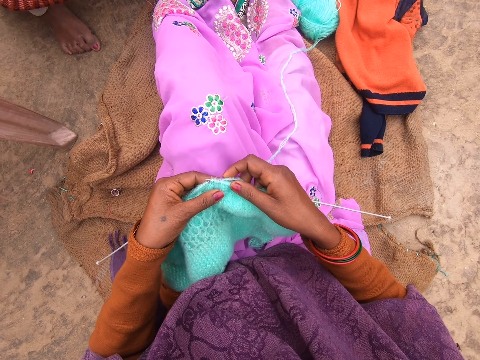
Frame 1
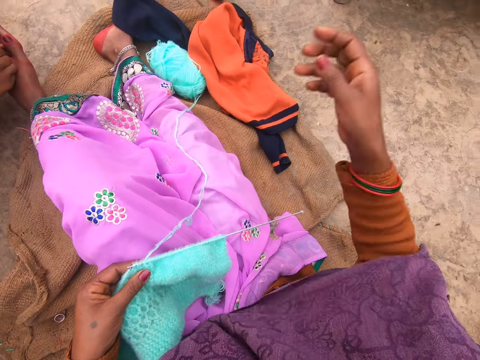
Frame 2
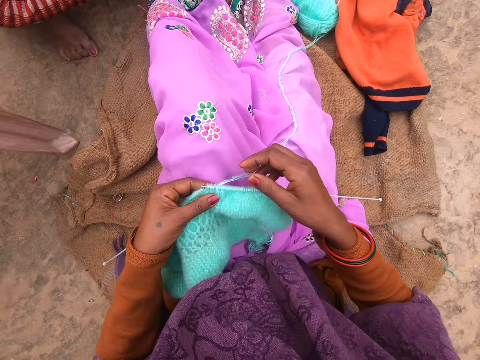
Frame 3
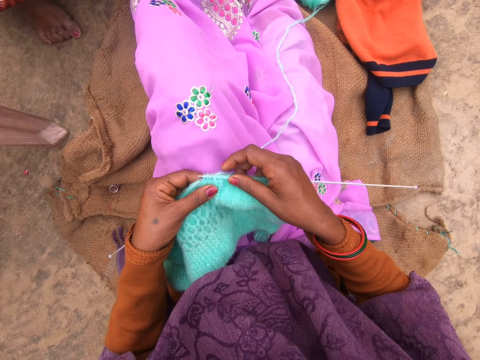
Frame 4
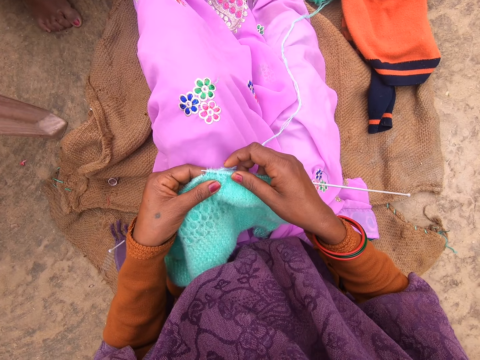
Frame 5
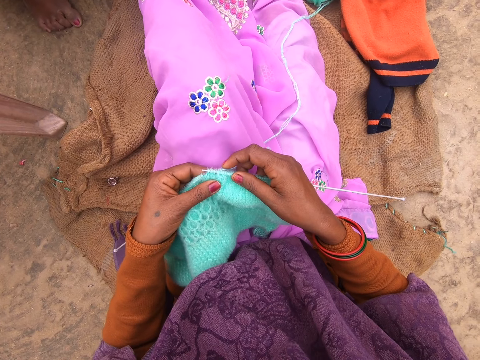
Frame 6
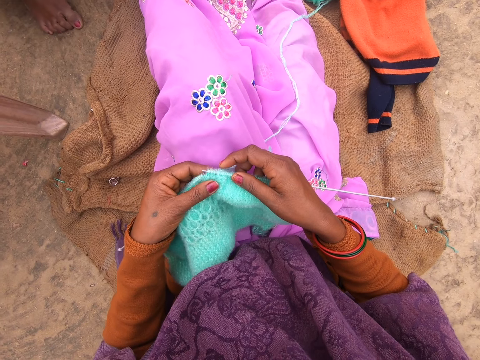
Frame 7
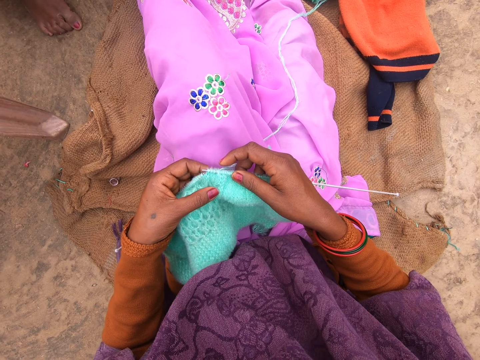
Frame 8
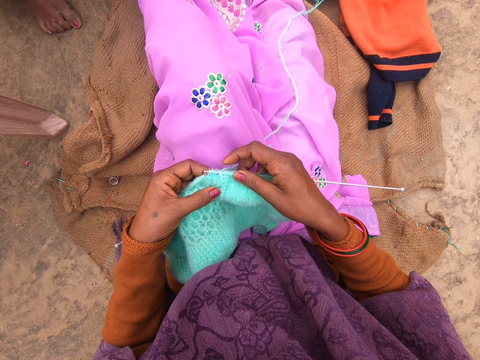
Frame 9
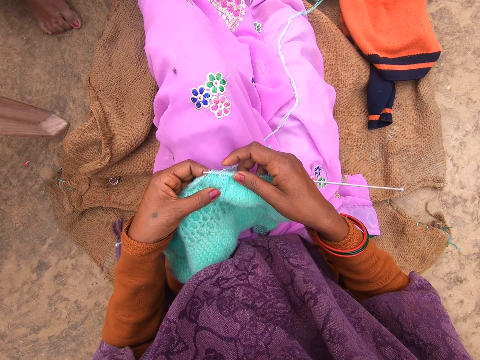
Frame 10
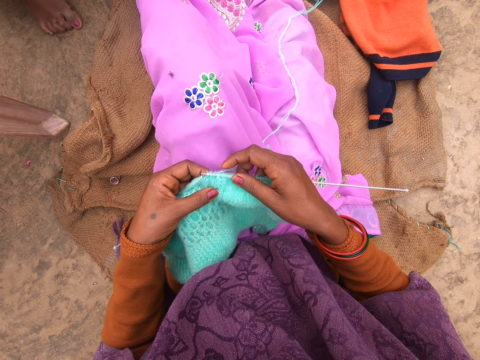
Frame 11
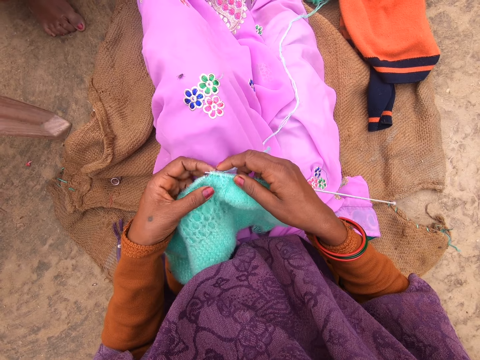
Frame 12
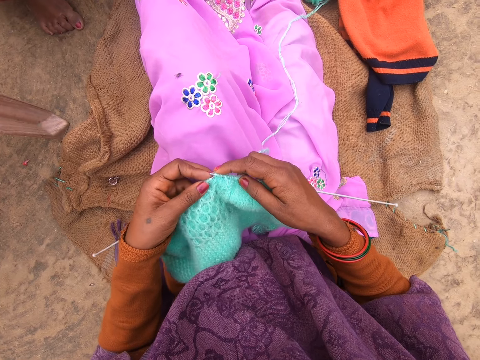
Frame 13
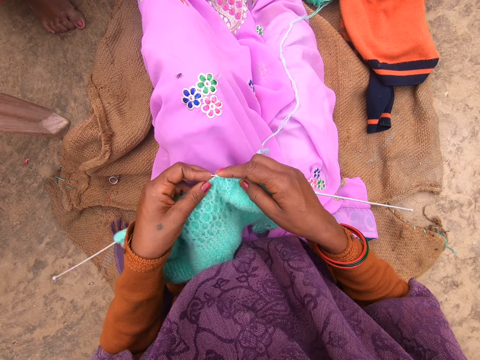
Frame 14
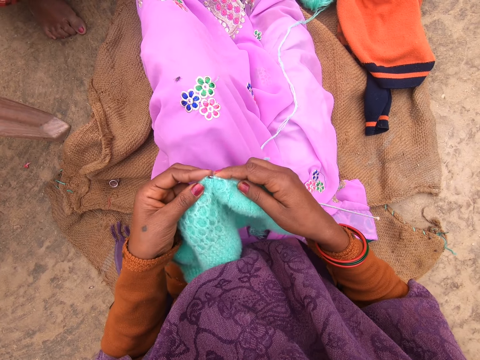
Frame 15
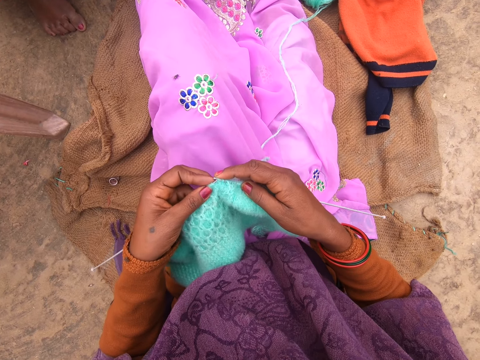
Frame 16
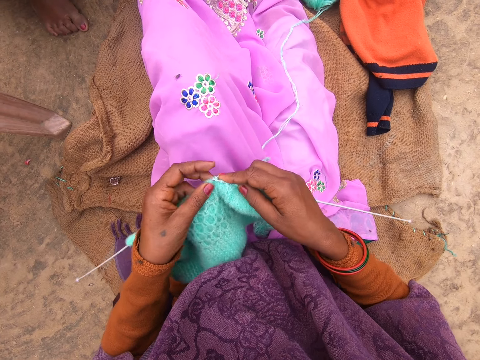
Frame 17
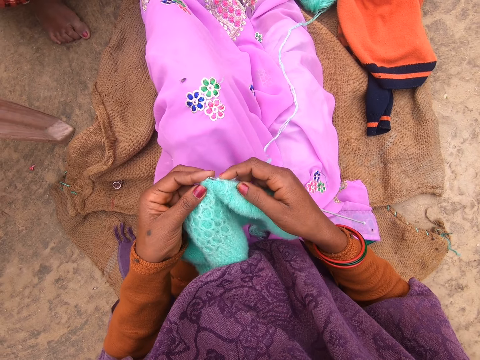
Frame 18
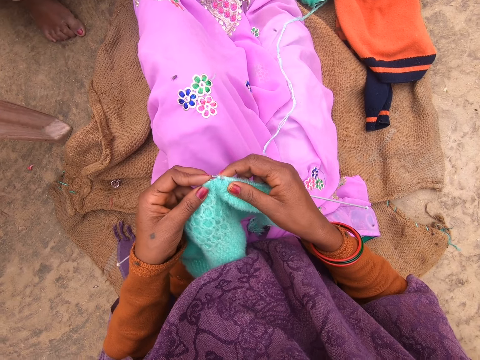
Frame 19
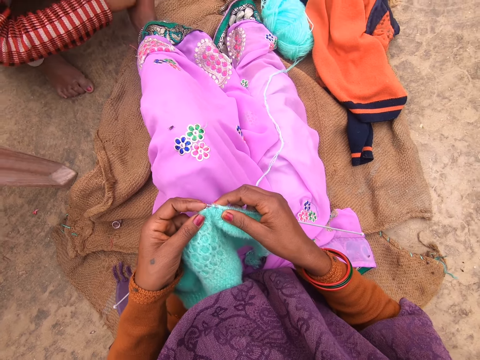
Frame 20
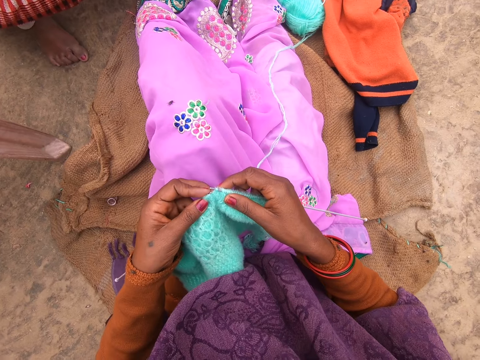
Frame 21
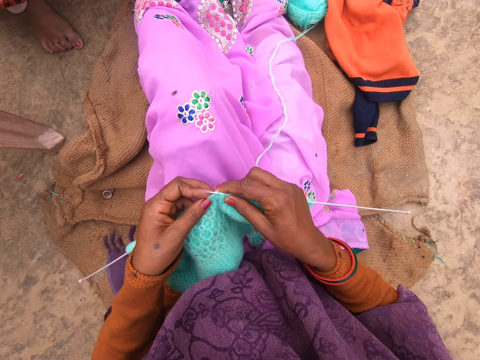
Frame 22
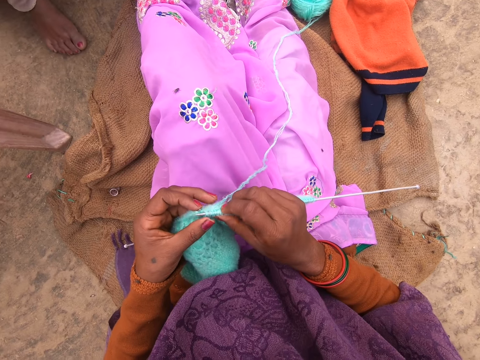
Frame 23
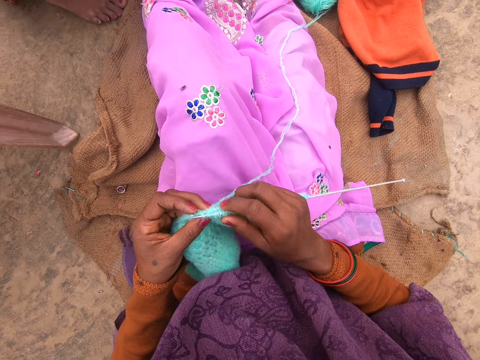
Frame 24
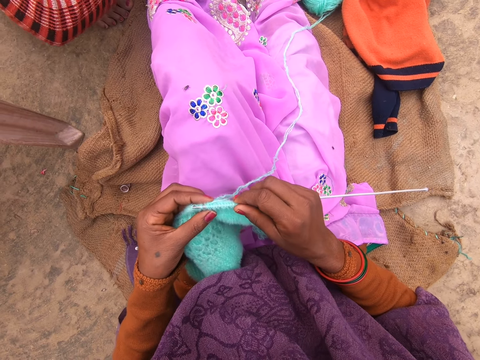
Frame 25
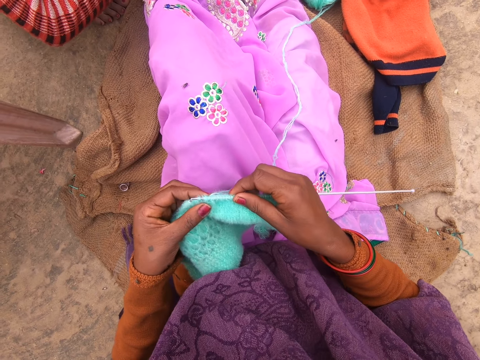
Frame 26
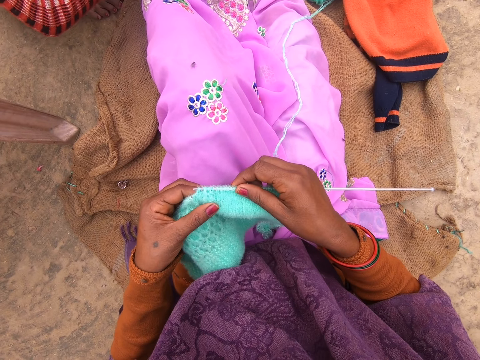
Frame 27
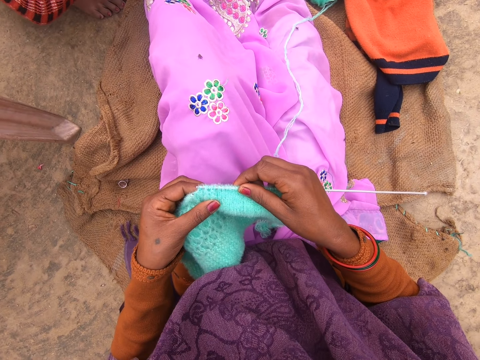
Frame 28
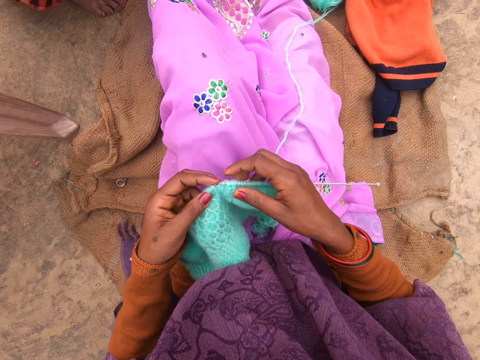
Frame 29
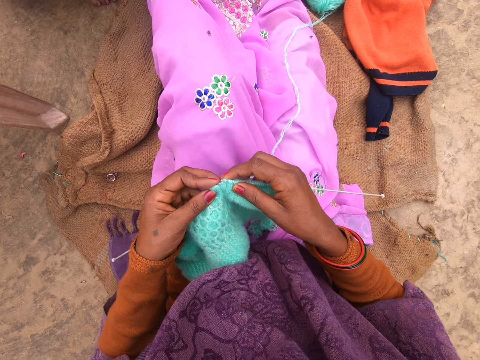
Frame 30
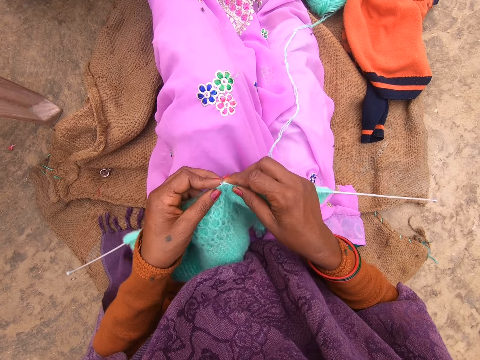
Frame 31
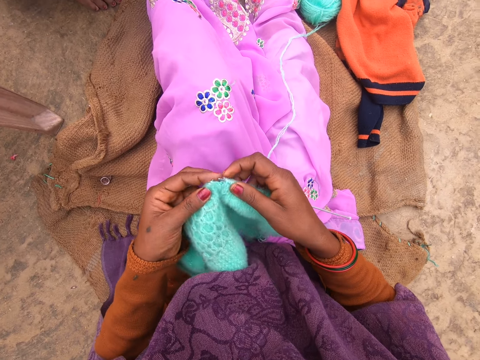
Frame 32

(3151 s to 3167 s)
The camera wearer talks and raises her right hand up. She knits the fabric with the knitting needle. She talks. She knits the fabric with the knitting needle.
